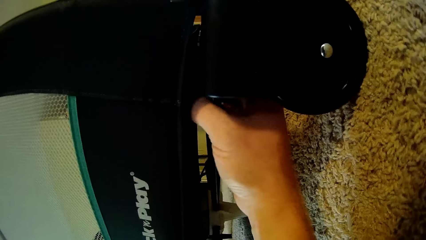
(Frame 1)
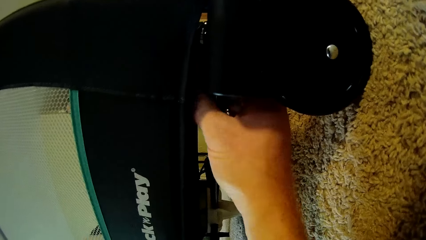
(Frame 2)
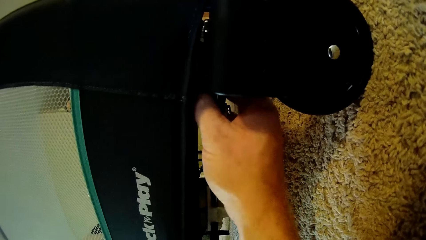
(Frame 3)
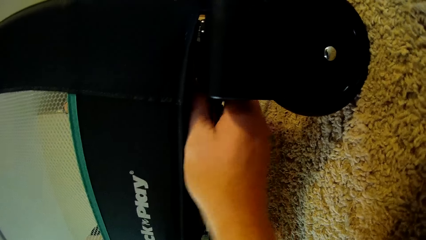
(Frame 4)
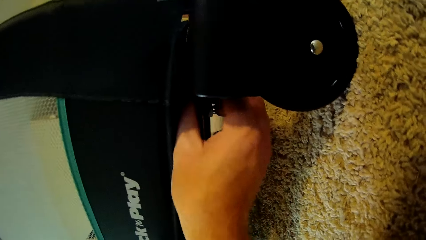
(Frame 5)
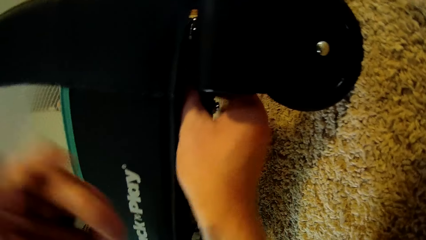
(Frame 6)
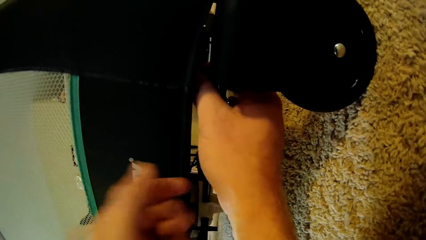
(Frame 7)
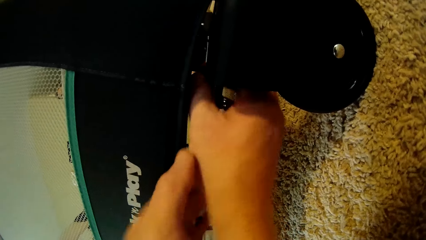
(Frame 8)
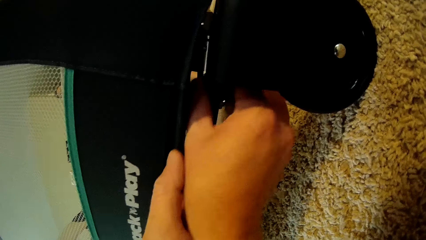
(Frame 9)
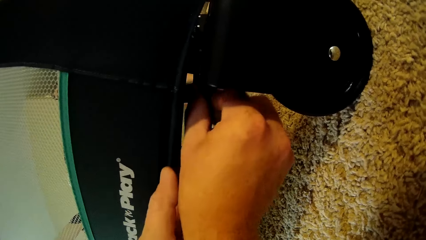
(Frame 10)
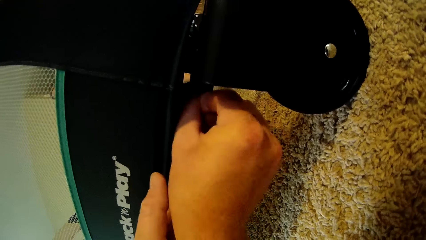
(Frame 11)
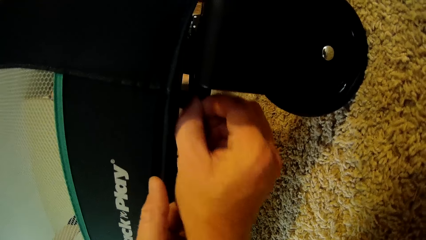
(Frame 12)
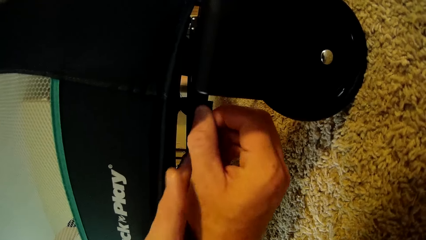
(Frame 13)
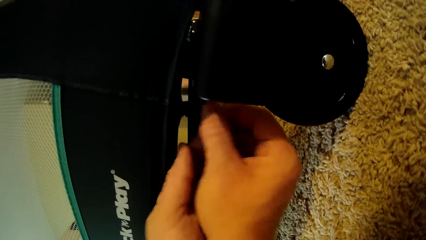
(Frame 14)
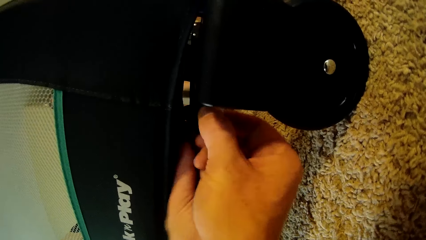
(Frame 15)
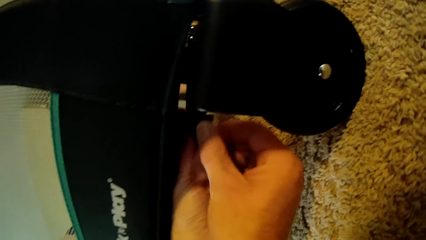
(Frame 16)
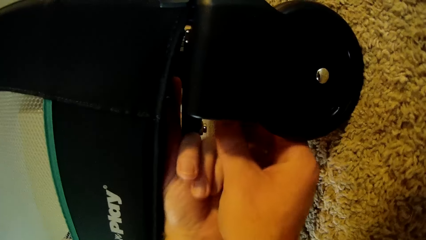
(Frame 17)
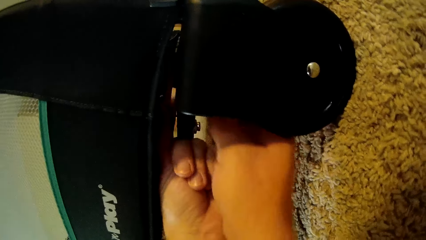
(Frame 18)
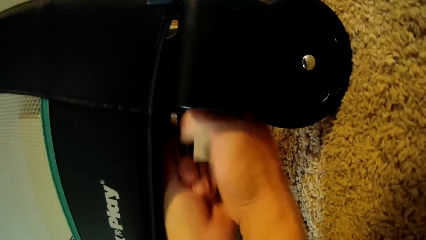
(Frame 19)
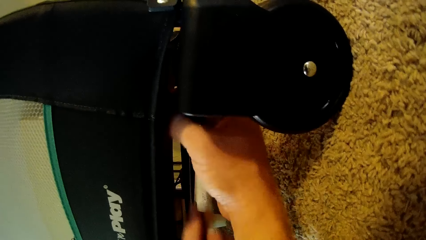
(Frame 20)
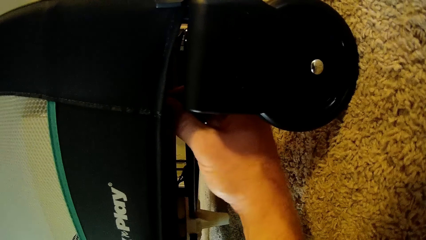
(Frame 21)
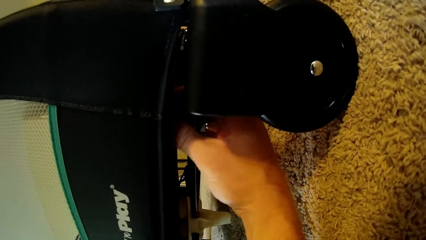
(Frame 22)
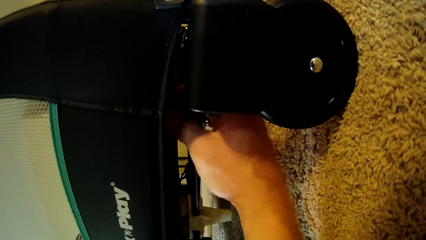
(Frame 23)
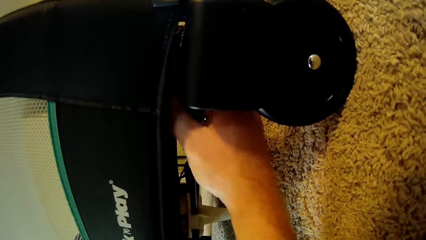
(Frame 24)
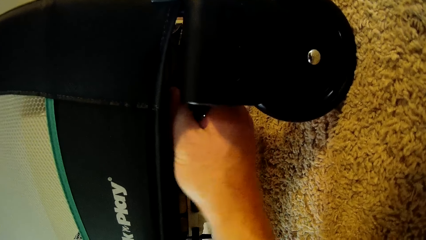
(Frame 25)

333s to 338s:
The camera wearer places his right hand on a rod under the playpen. He adjusts something on the baby cot. He unfastens a latch under the playpen with both hands. He unfastens the latch under the playpen with his right hand.

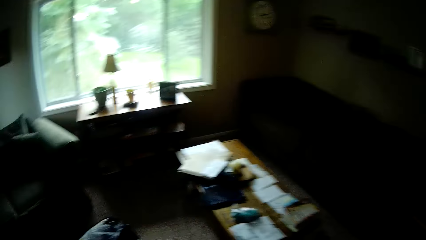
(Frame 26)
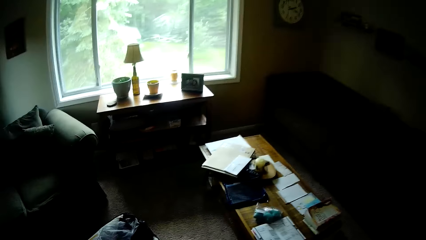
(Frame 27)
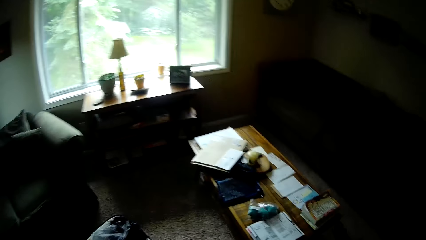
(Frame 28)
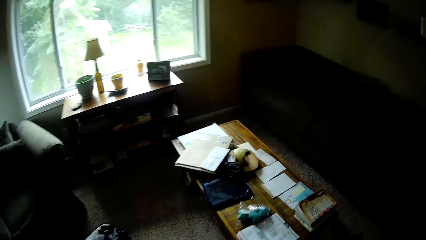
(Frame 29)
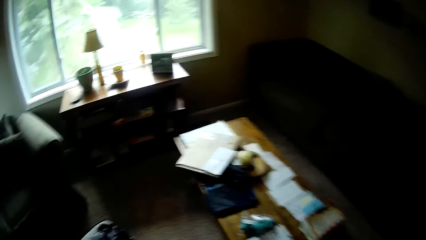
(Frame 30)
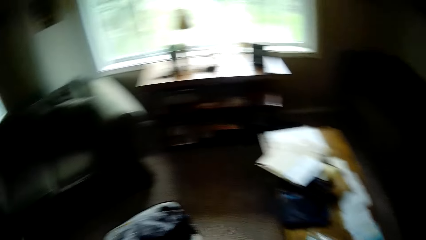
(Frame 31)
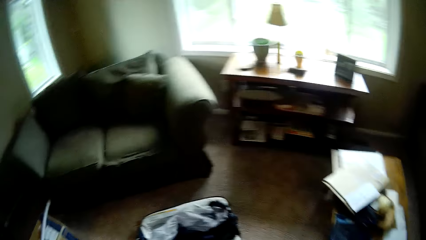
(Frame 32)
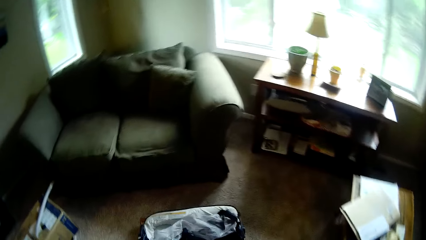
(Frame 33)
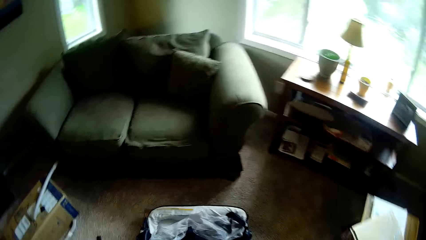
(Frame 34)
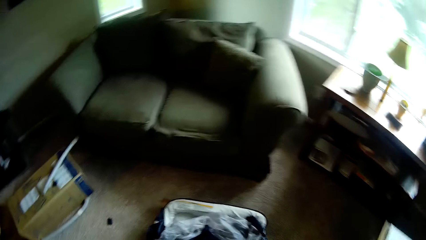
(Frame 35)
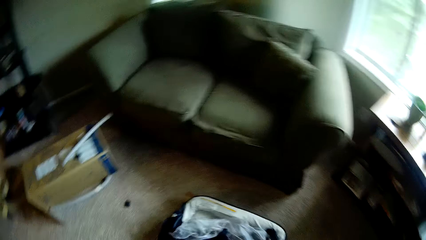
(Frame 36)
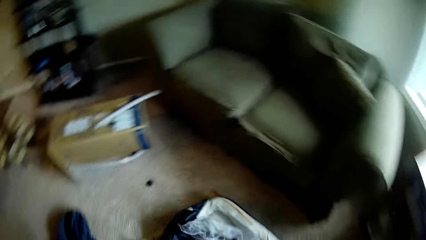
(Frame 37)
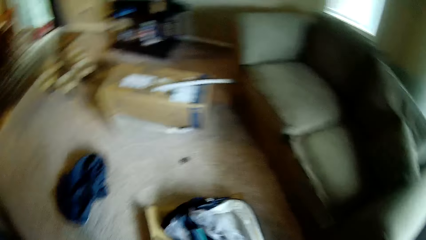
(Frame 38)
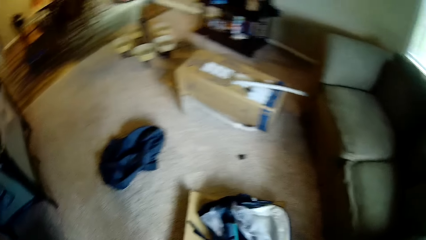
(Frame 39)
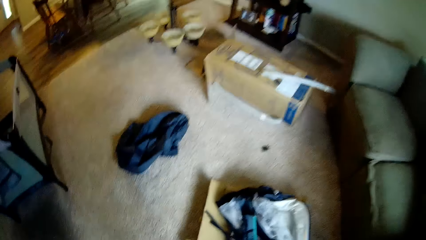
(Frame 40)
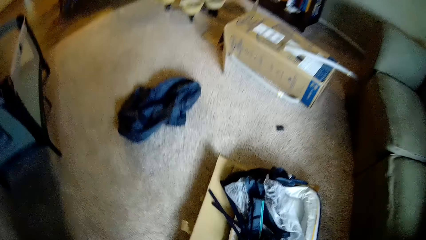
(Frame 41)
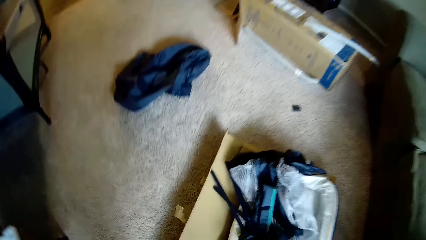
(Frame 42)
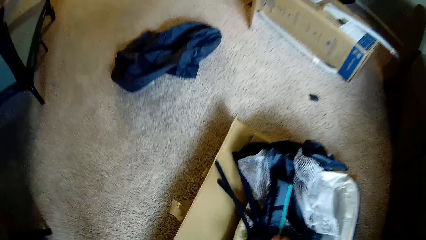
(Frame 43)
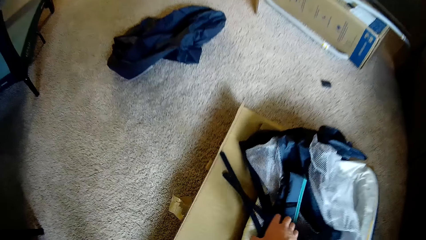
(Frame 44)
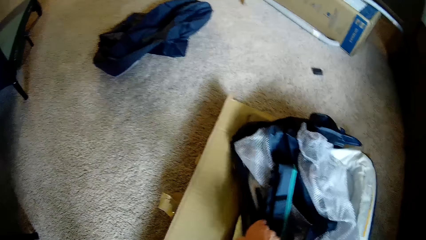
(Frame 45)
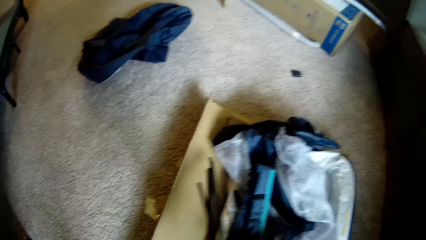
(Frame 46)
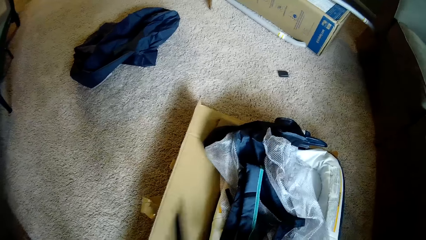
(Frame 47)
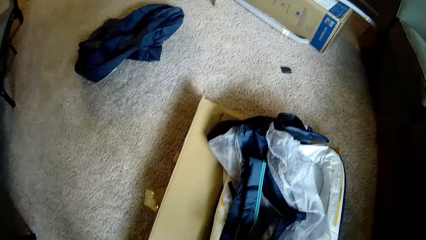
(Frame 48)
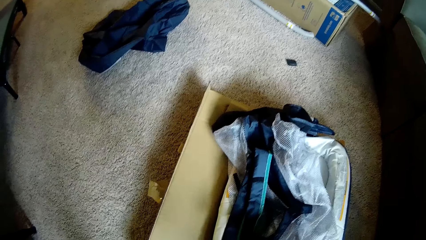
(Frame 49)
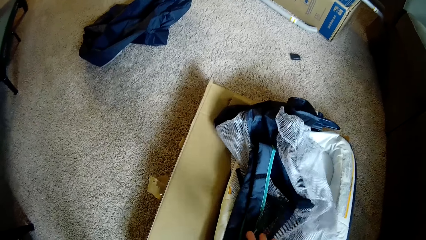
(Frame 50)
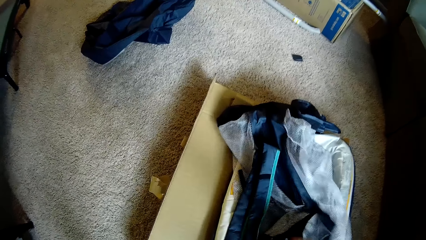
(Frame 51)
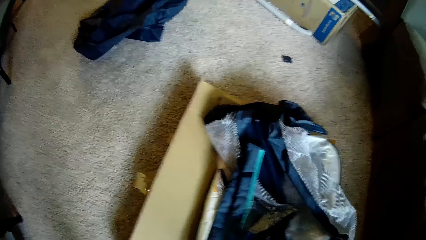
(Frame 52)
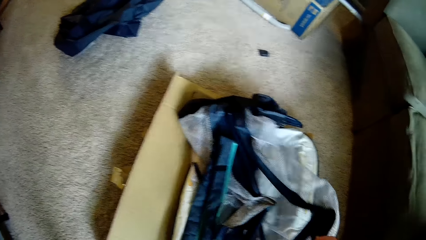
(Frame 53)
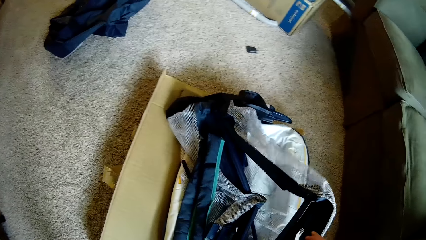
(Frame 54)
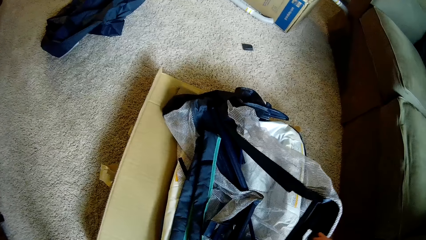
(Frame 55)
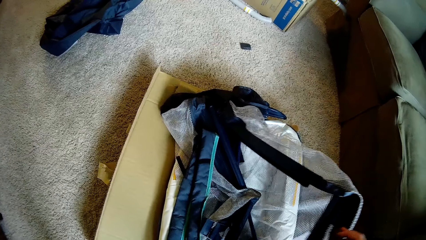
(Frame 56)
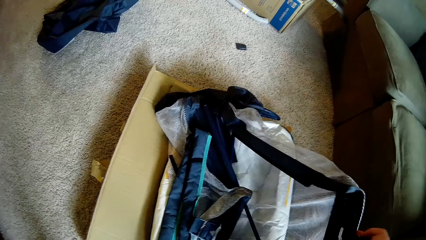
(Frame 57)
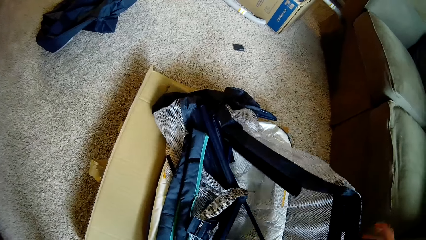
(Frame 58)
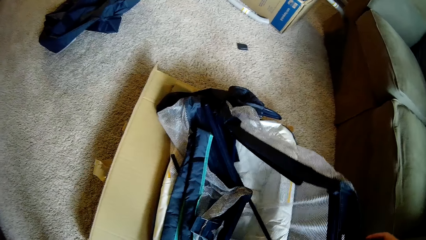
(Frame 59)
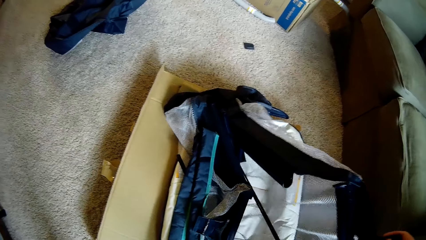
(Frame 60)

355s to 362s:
The camera wearer looks around the room. He picks up some rods with his left hand from an unset baby cot or carton on the floor. He lifts the unset baby cot with his right hand.
